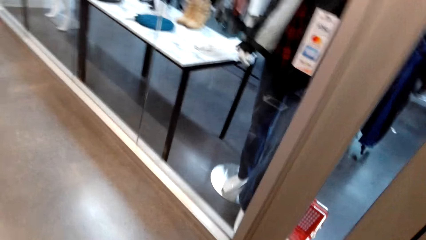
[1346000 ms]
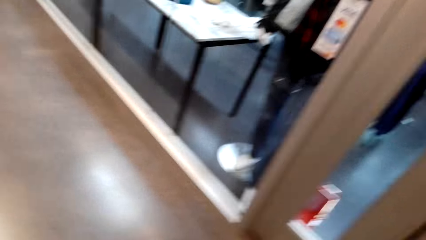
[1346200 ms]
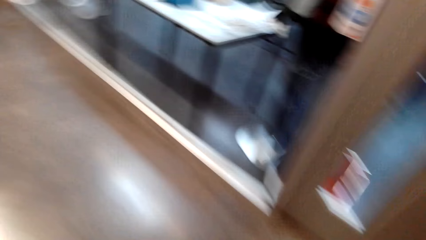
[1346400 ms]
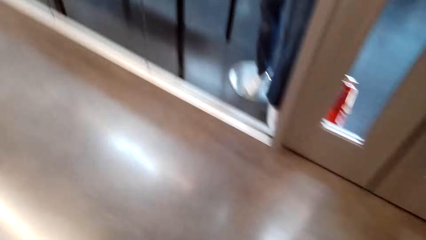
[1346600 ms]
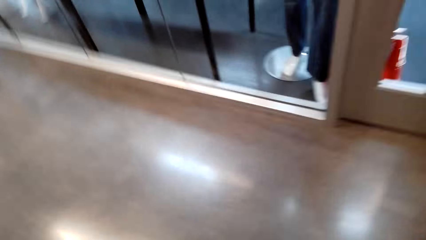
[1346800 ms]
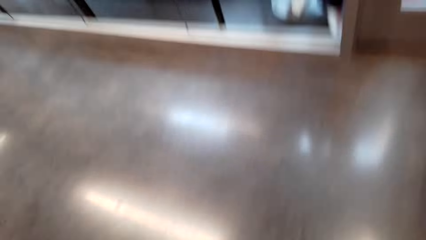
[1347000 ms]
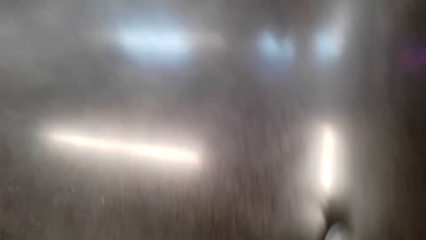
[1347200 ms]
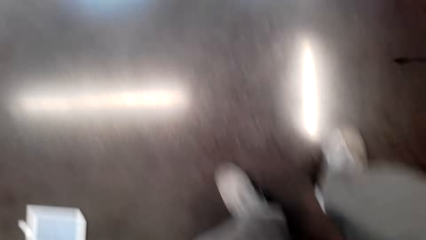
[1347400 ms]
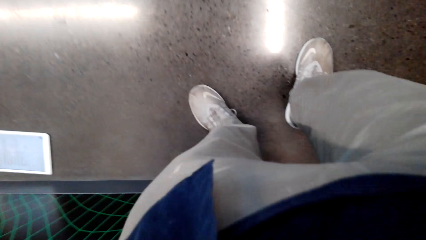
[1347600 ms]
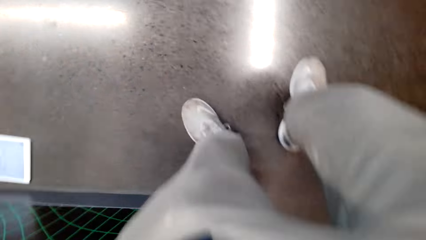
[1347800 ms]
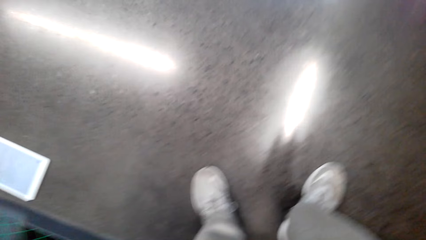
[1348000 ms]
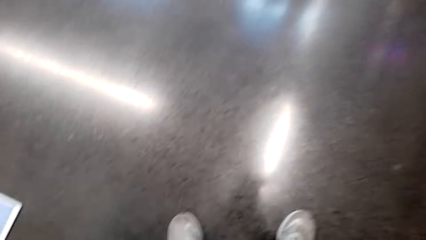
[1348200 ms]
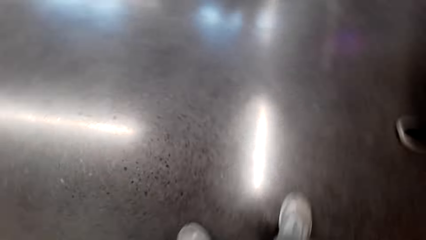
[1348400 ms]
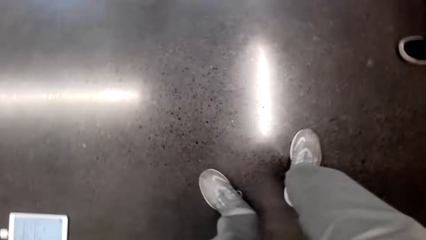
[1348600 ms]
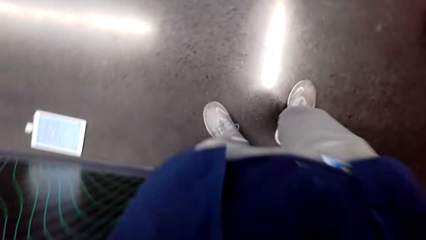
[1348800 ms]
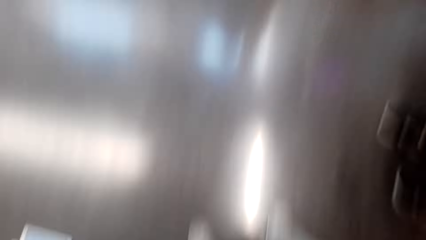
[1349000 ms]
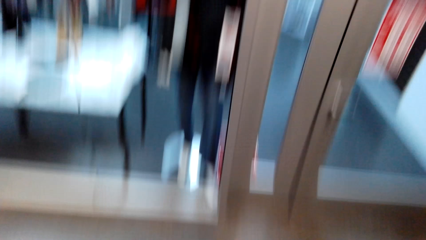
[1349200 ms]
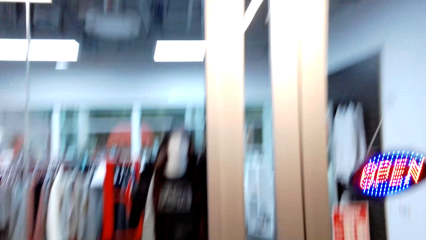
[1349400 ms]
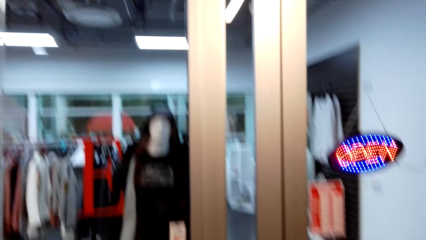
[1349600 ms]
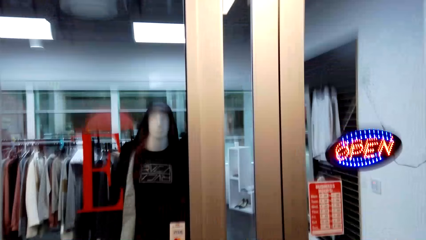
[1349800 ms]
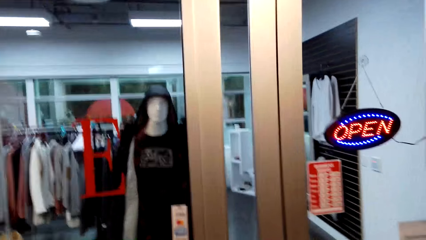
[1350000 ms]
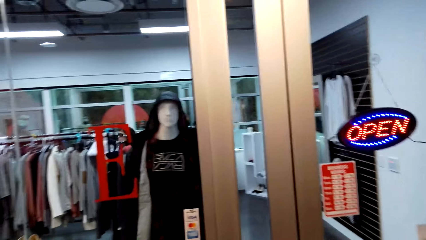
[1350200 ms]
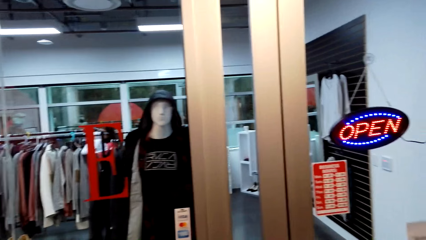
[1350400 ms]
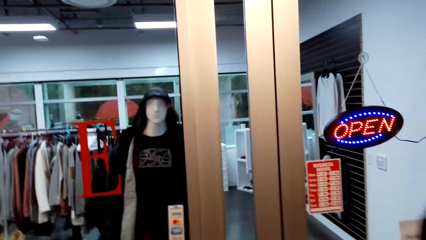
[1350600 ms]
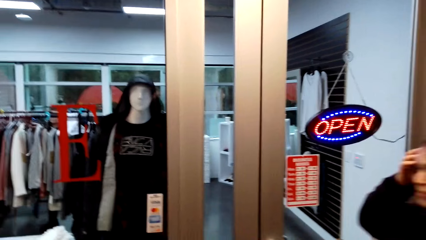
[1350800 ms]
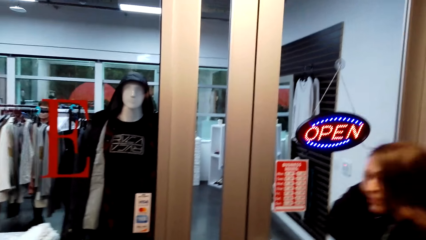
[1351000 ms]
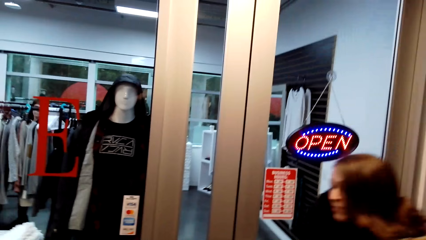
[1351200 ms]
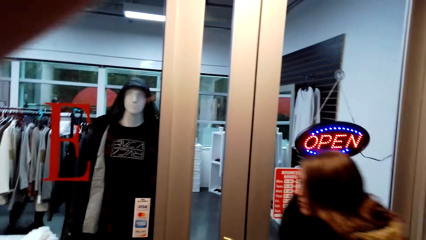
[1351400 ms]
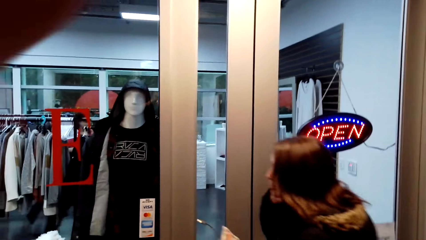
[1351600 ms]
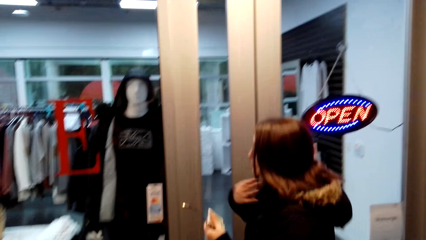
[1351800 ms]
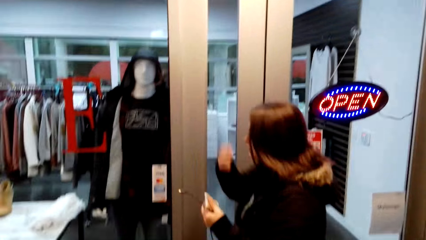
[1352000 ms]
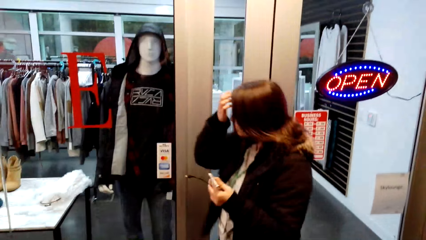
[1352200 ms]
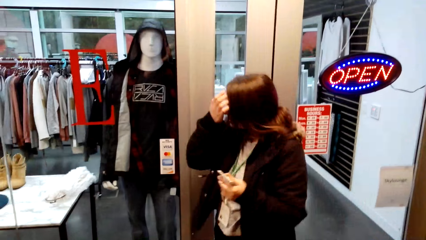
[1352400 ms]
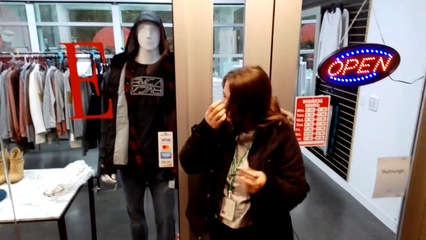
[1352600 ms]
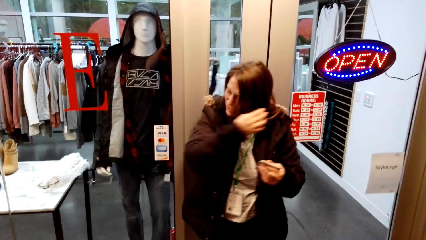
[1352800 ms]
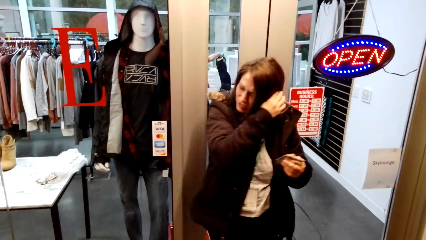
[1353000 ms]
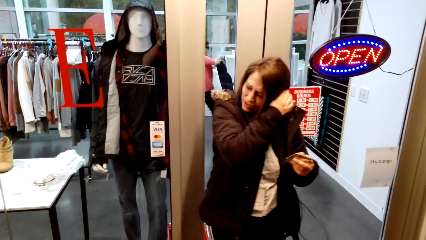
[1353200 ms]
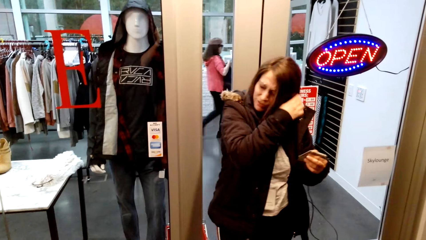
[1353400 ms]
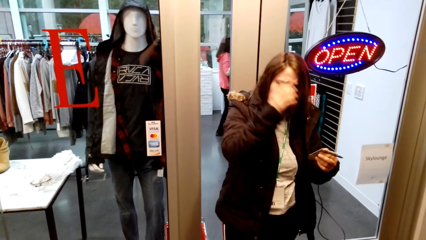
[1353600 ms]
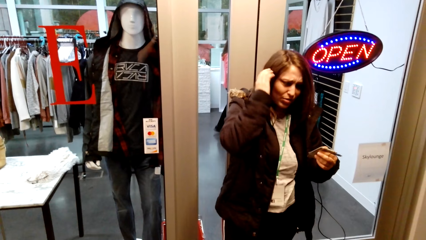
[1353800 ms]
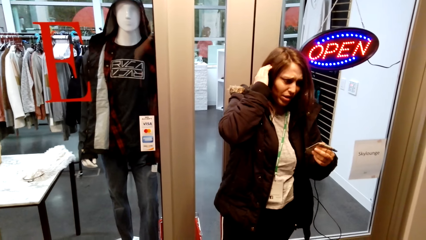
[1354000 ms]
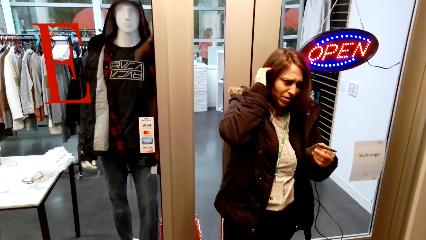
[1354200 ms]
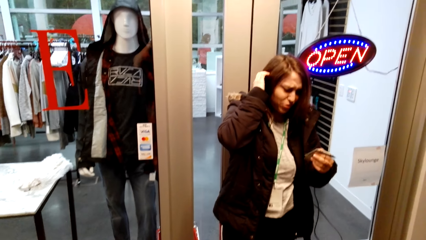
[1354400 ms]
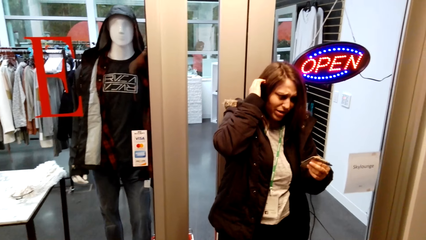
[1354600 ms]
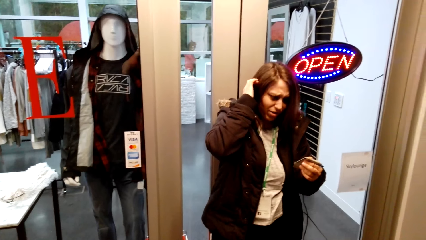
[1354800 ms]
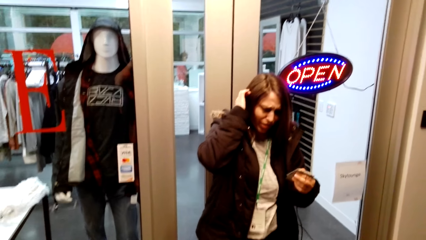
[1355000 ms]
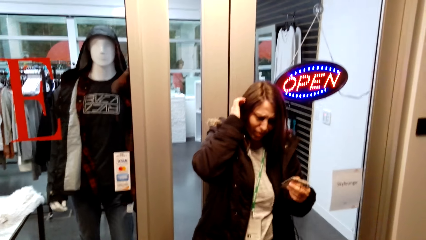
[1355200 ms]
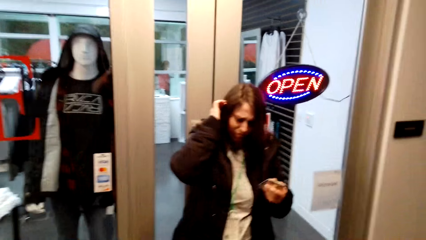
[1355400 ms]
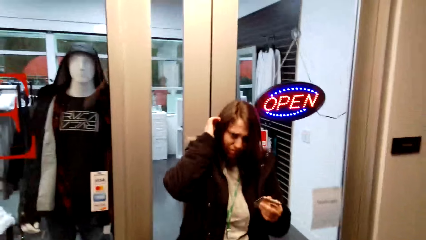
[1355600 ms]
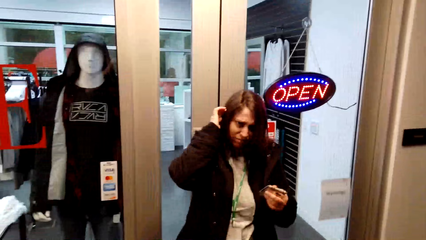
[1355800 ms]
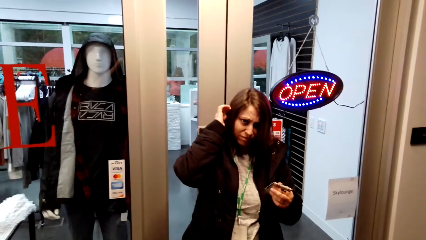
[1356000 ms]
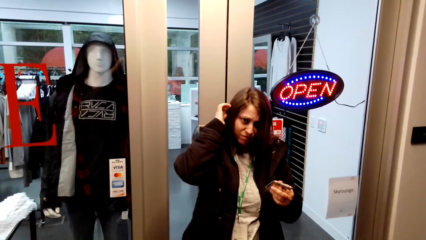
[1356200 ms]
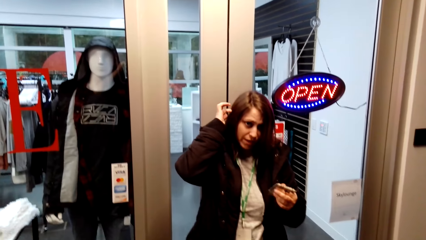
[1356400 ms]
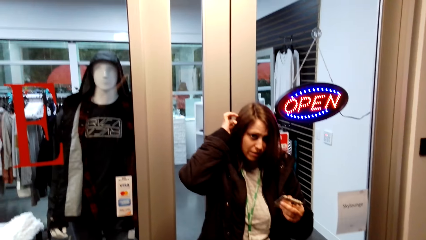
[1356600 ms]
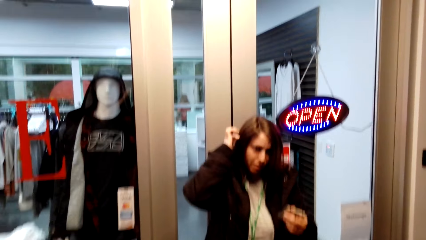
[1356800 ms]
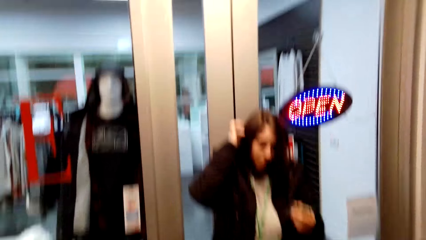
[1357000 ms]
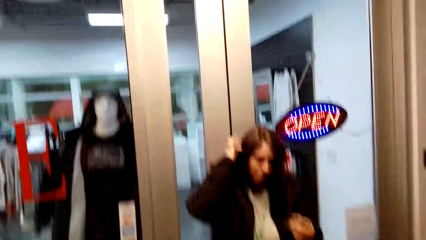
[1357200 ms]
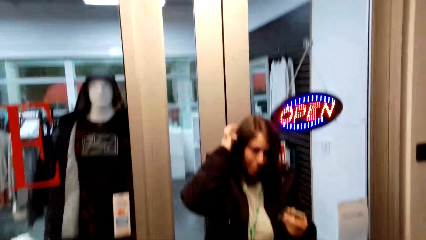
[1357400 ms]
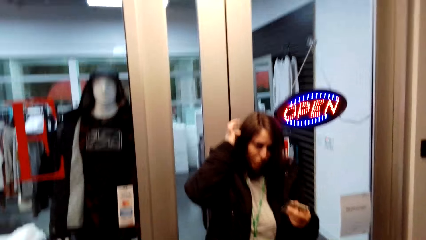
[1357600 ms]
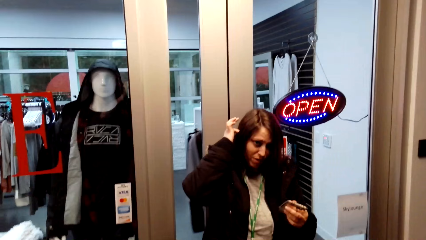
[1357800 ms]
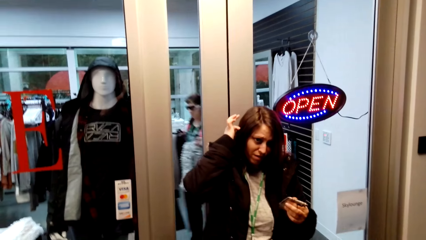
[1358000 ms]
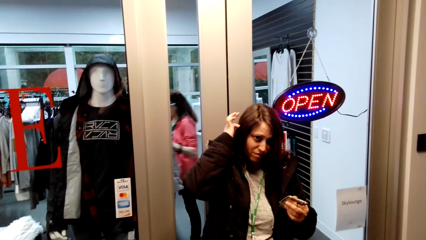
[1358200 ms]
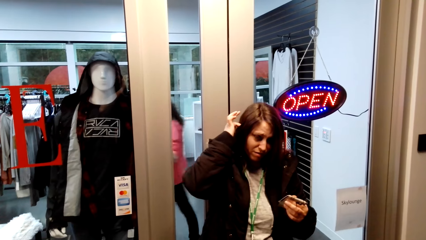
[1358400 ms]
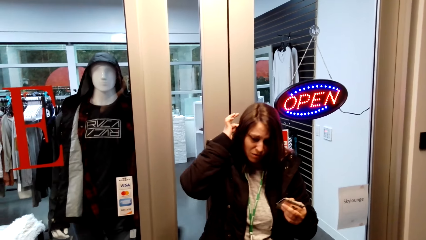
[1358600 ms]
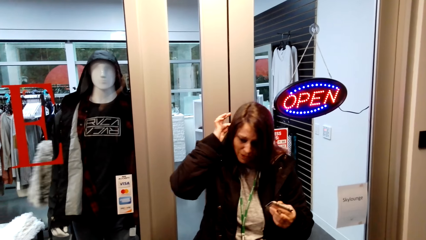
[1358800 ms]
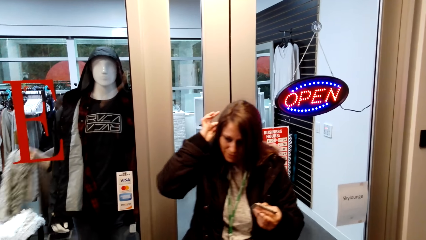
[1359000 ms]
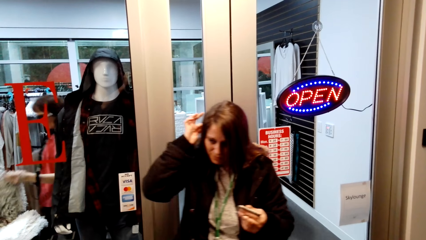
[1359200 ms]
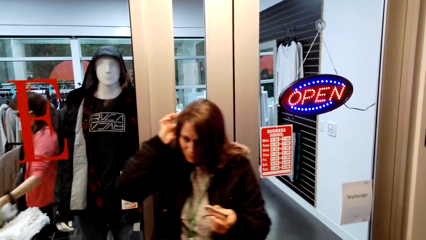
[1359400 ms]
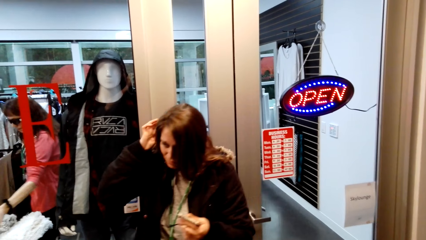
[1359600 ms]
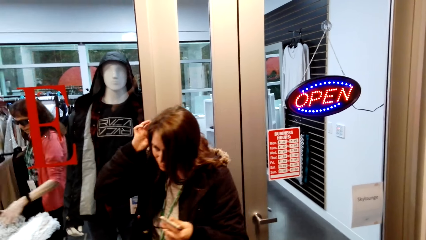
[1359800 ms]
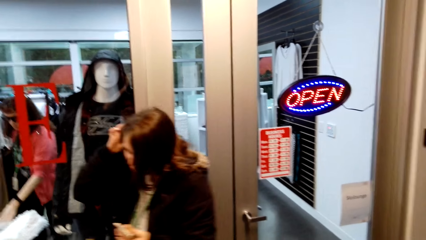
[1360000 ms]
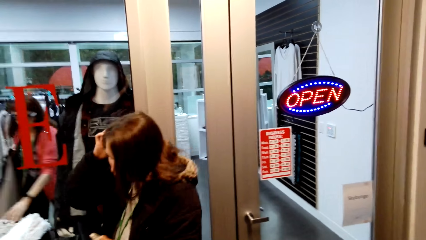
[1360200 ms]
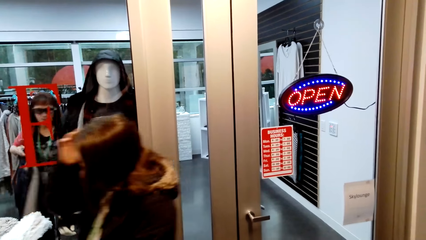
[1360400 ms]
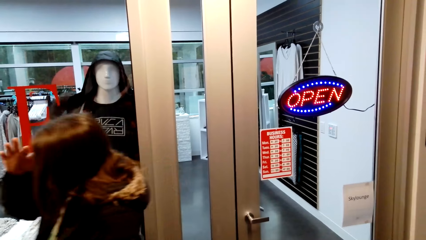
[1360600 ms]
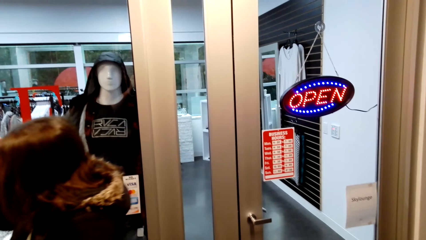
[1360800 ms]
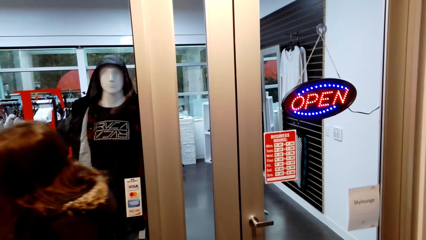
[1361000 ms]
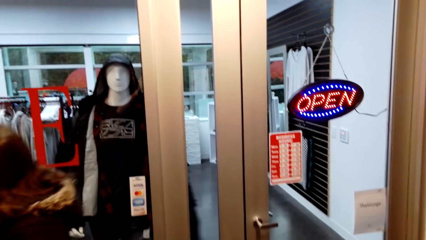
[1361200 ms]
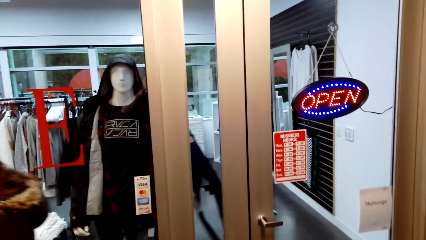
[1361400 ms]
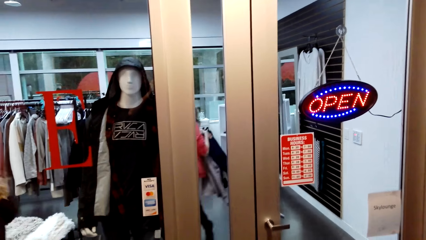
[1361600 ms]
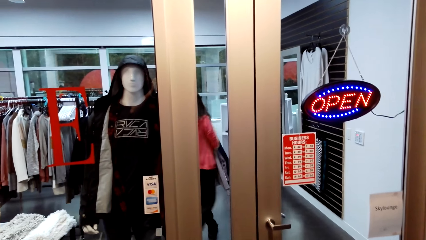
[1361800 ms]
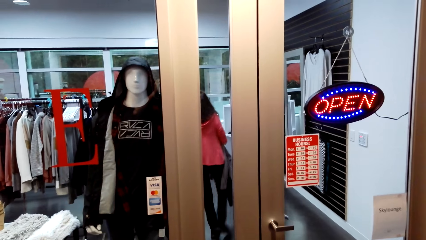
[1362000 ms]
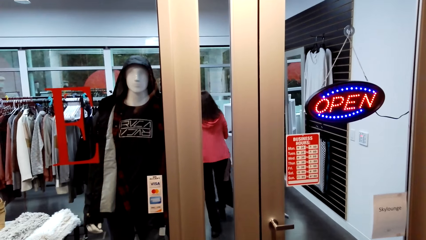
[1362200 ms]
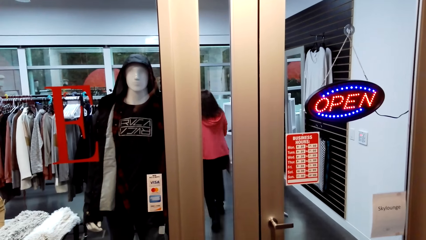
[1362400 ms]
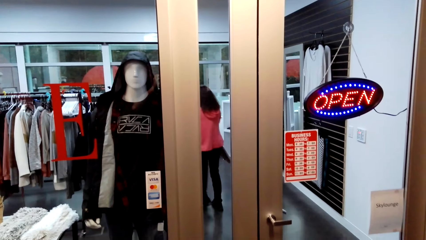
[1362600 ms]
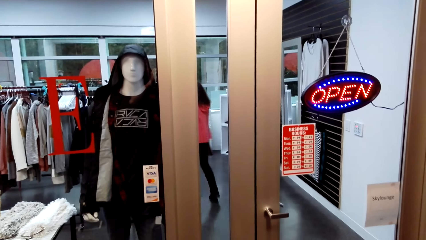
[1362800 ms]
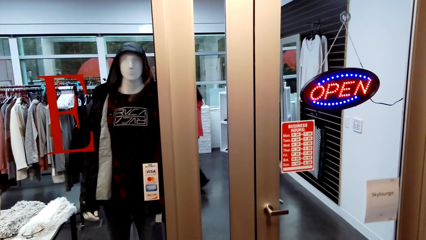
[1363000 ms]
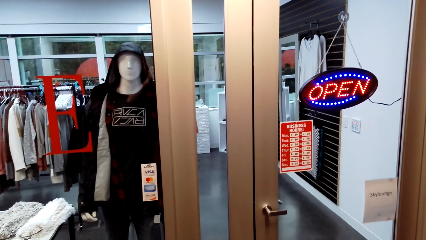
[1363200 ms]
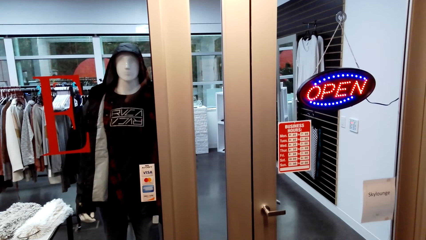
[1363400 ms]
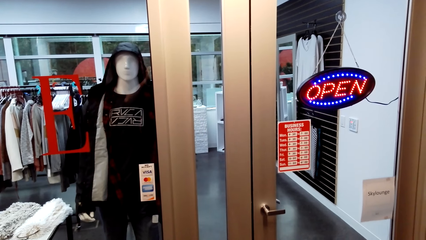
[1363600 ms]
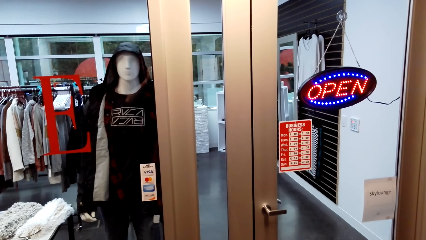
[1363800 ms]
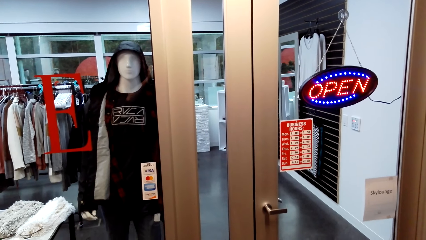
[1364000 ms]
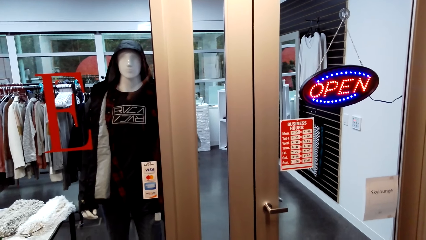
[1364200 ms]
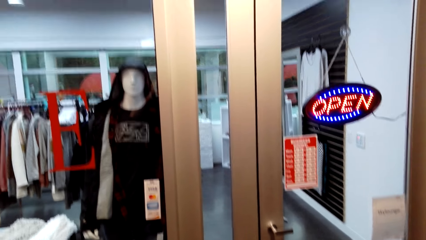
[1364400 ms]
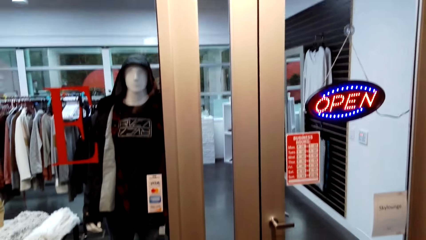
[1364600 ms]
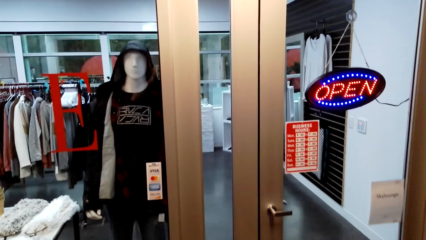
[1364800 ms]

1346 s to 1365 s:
A man talks. The camera wearer fixes the camera. A lady walks. The lady talks with gestures. Another lady walks. The man talks. The first lady walks.
